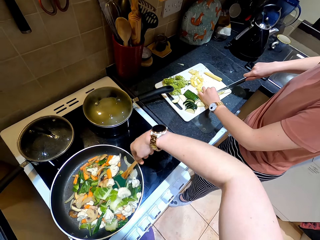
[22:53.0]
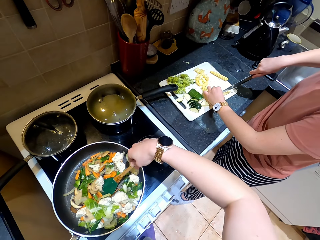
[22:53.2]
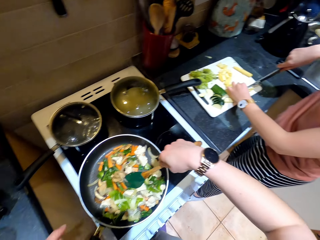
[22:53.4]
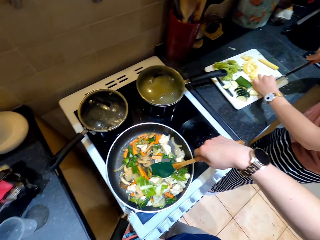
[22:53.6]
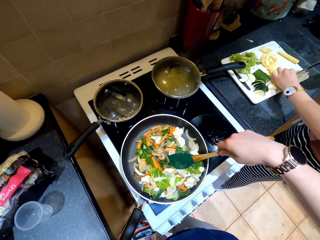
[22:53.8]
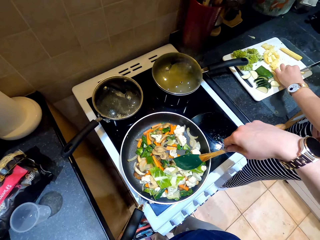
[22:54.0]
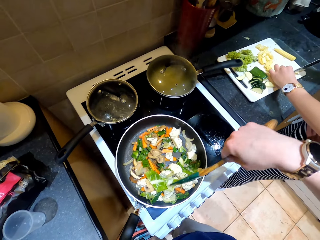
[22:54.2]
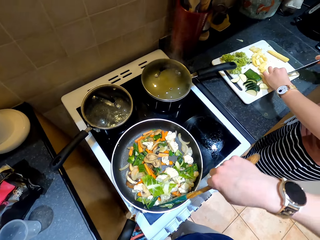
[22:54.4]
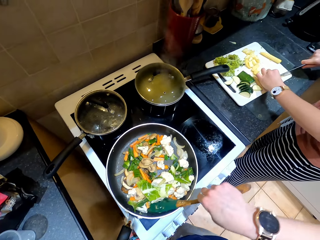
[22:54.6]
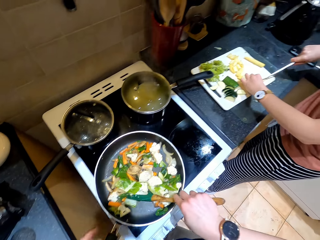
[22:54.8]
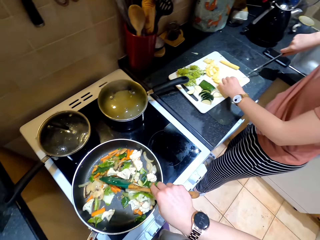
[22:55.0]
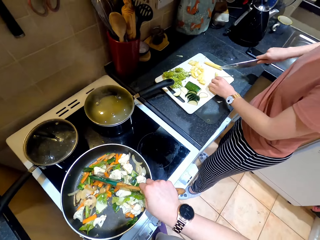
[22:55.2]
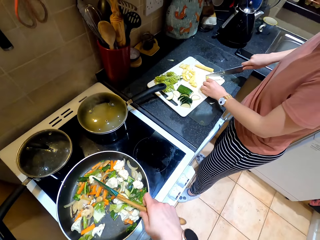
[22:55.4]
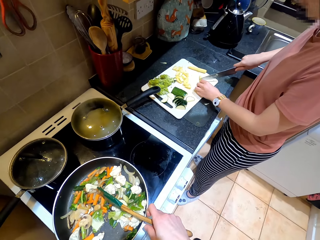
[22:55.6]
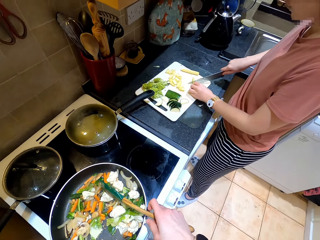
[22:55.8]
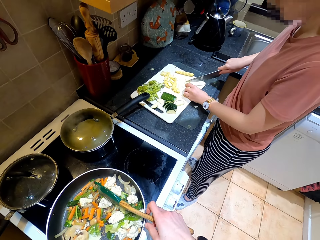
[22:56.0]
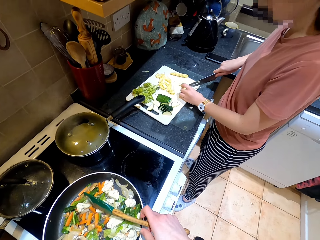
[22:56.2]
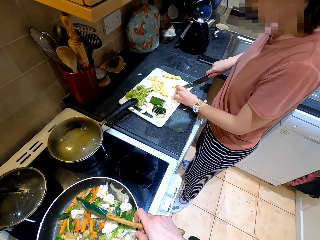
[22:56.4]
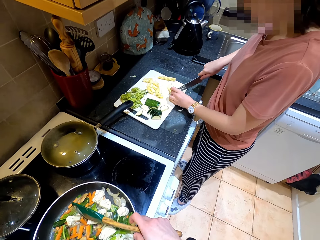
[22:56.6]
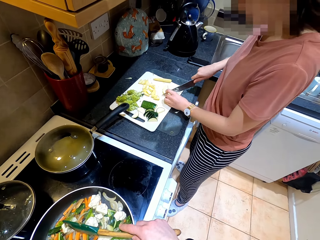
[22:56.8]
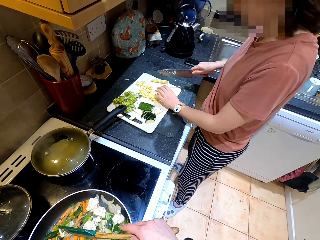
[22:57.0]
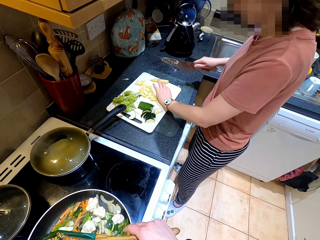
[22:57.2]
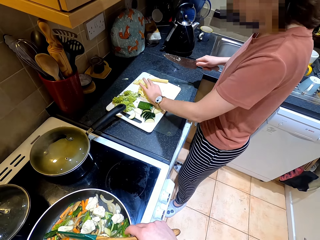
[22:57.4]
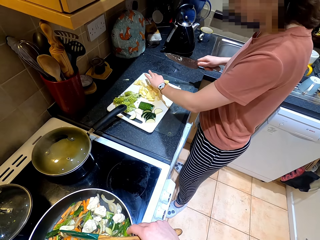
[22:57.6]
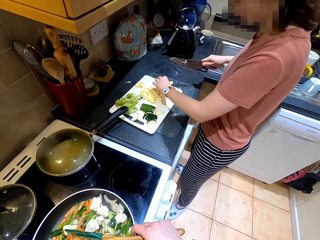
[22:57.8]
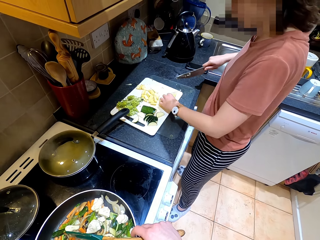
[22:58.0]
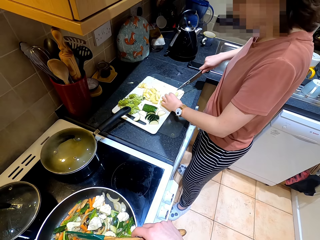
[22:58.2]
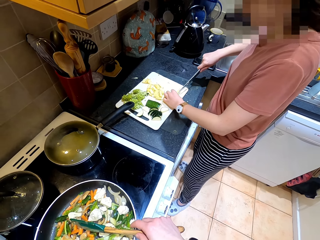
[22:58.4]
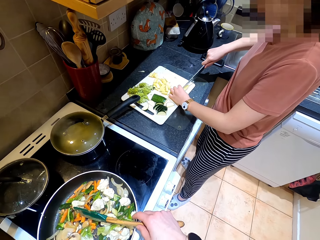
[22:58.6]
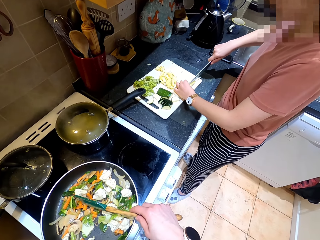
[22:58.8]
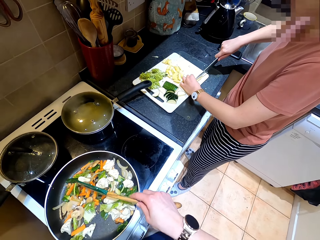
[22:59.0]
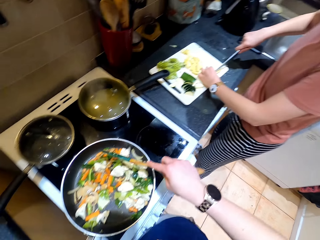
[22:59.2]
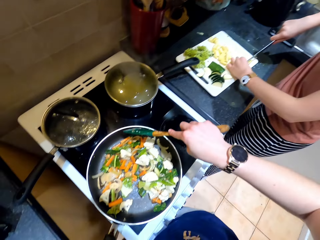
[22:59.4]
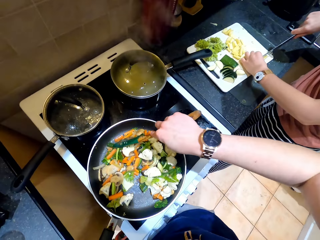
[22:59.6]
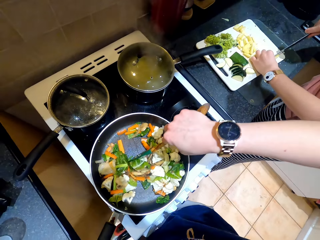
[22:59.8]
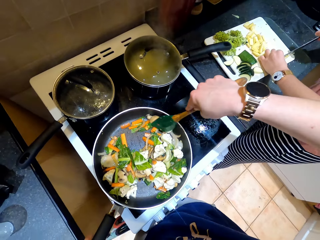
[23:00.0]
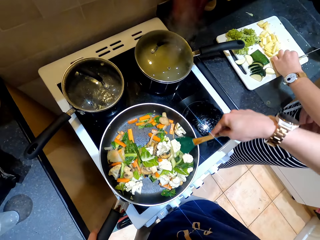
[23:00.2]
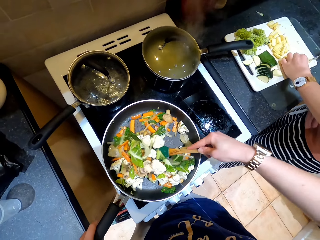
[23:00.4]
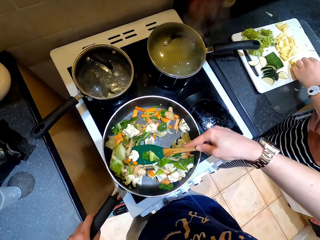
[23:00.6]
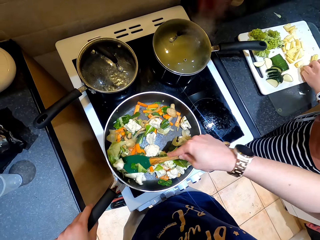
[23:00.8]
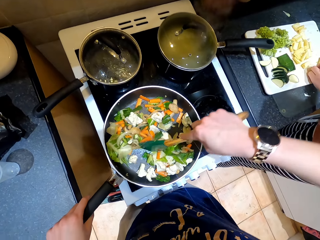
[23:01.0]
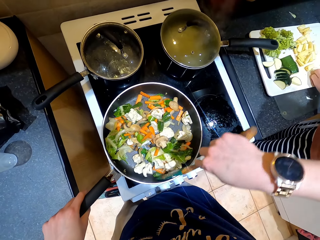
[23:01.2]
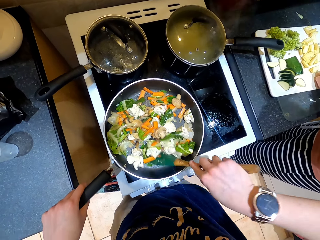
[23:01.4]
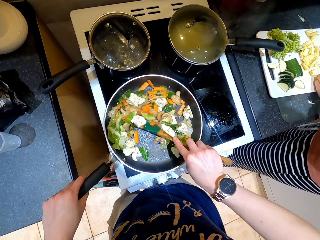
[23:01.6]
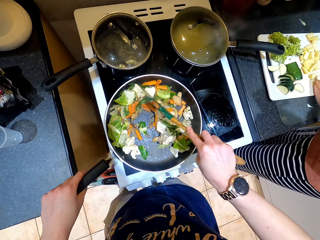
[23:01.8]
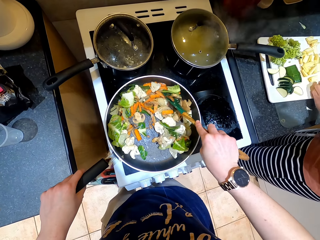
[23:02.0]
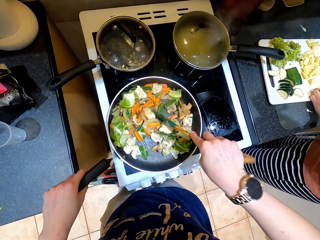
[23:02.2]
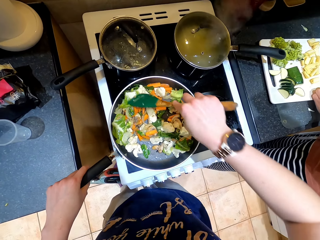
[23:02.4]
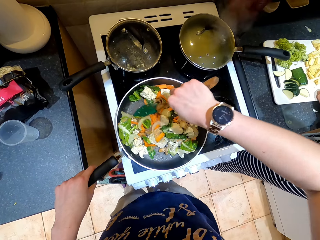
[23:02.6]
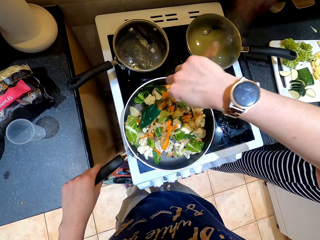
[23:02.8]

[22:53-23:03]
The lady chops vegetables. She moves the vegetables, takes a vegetable and slices the vegetable. The camera wearer stirs the vegetables.

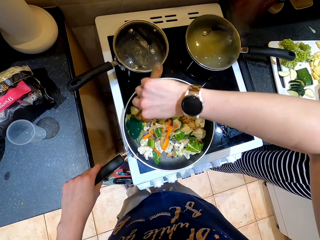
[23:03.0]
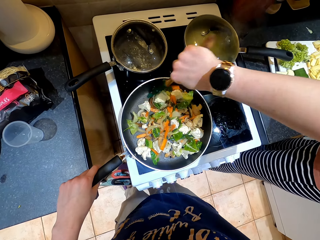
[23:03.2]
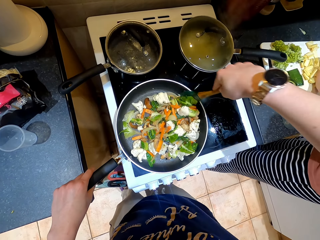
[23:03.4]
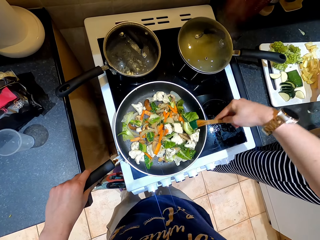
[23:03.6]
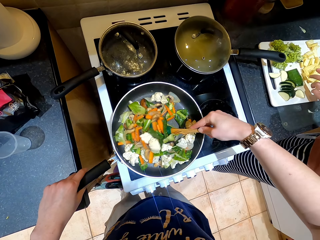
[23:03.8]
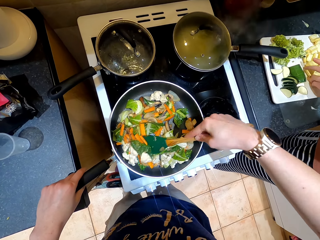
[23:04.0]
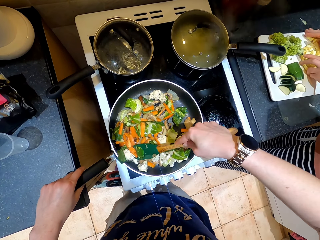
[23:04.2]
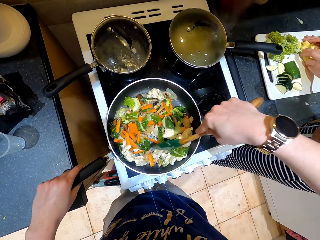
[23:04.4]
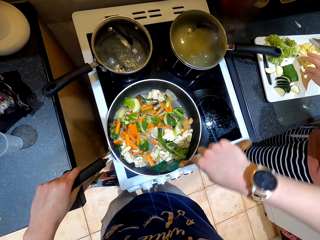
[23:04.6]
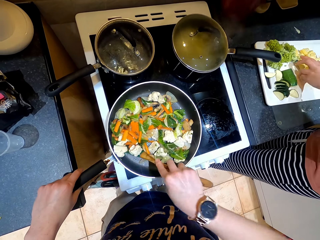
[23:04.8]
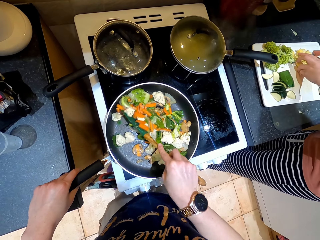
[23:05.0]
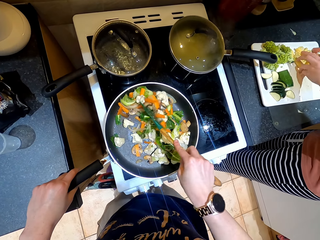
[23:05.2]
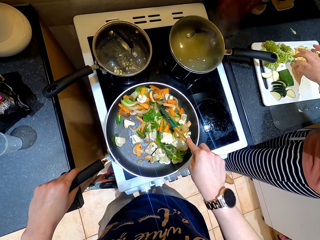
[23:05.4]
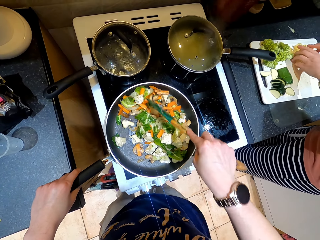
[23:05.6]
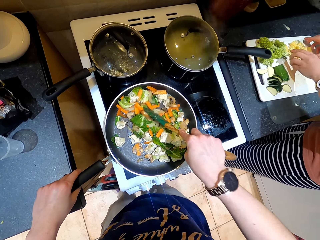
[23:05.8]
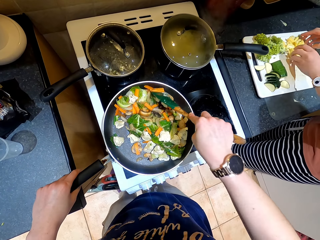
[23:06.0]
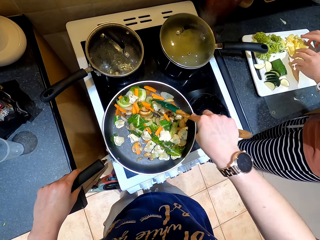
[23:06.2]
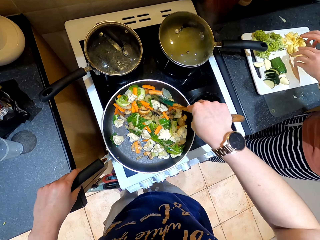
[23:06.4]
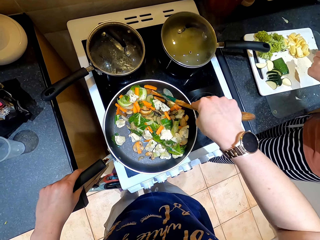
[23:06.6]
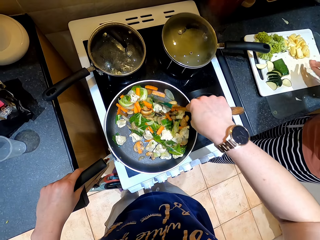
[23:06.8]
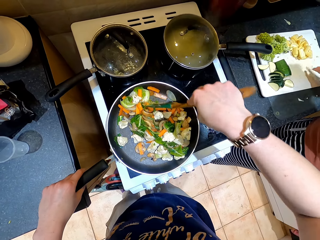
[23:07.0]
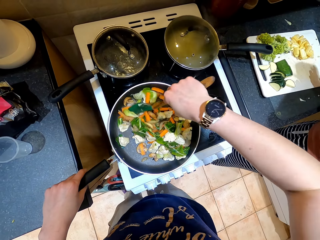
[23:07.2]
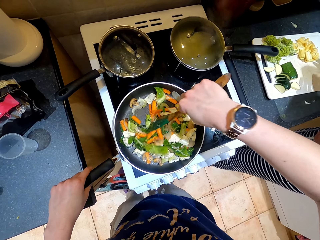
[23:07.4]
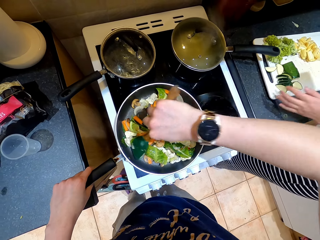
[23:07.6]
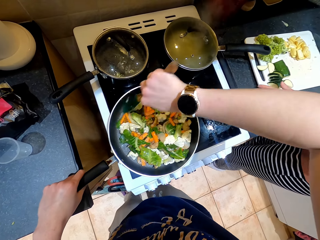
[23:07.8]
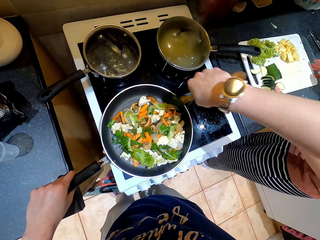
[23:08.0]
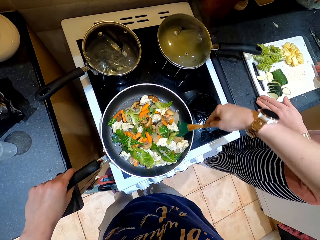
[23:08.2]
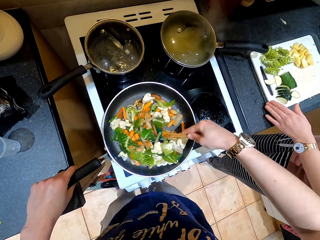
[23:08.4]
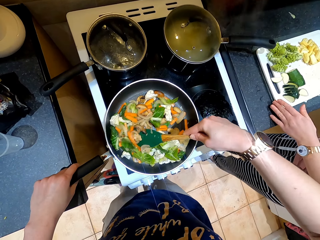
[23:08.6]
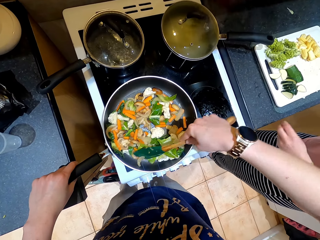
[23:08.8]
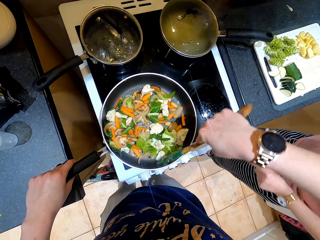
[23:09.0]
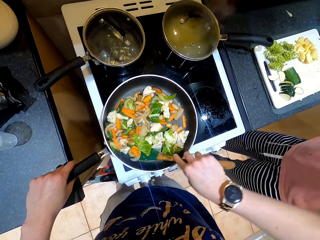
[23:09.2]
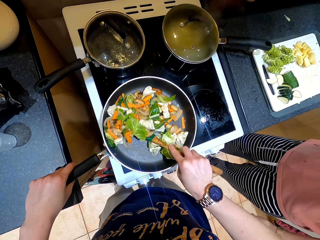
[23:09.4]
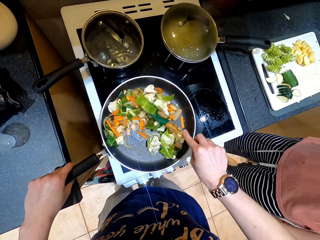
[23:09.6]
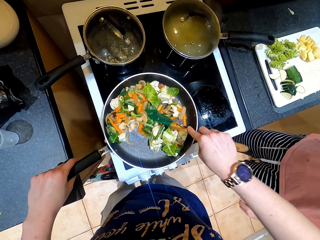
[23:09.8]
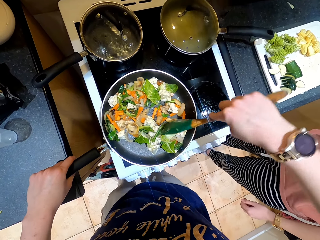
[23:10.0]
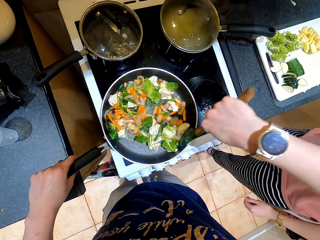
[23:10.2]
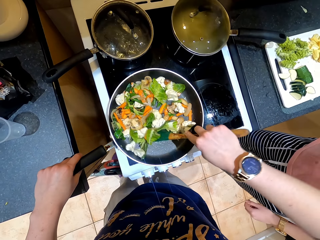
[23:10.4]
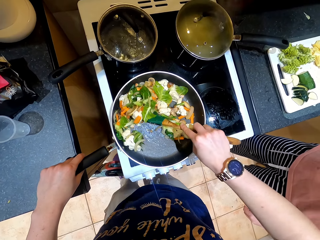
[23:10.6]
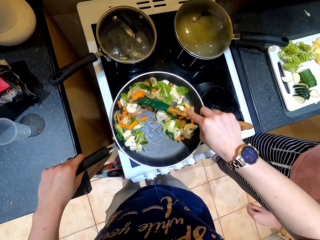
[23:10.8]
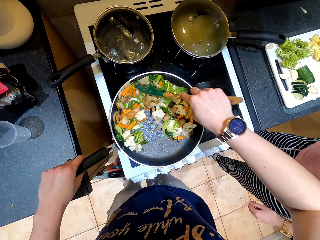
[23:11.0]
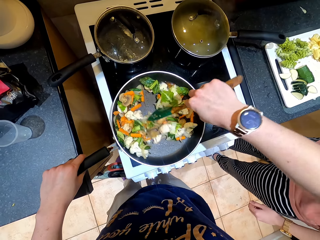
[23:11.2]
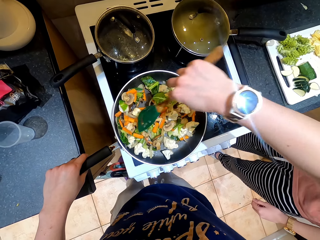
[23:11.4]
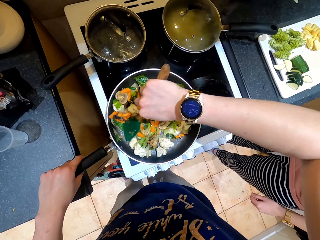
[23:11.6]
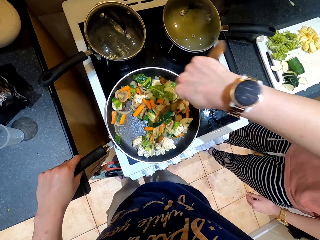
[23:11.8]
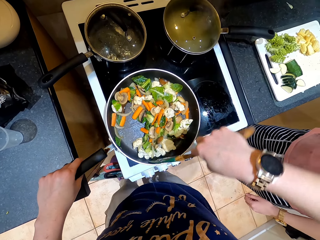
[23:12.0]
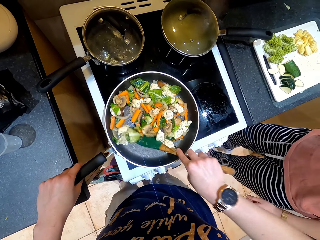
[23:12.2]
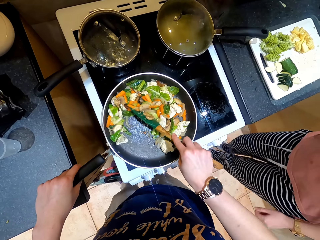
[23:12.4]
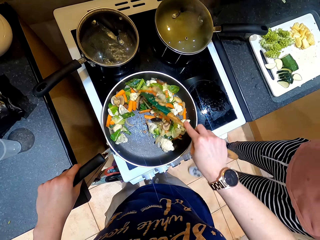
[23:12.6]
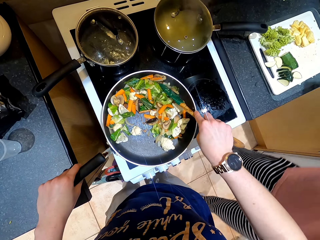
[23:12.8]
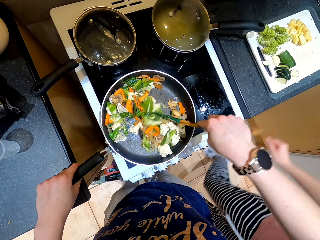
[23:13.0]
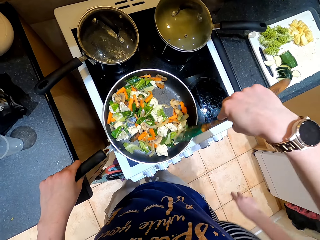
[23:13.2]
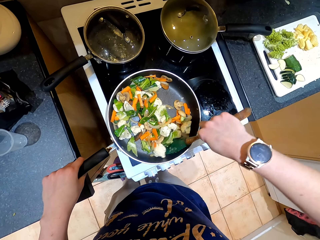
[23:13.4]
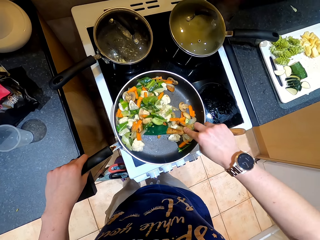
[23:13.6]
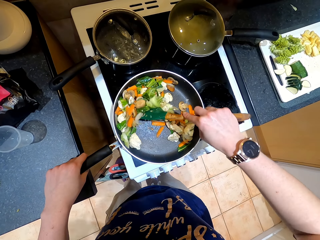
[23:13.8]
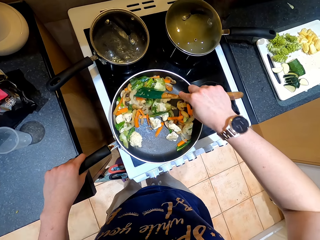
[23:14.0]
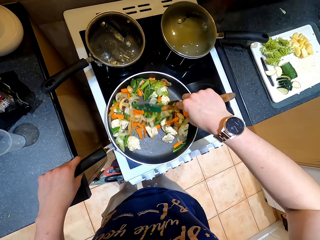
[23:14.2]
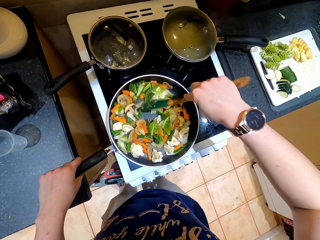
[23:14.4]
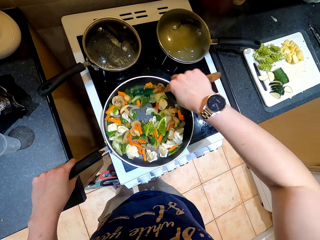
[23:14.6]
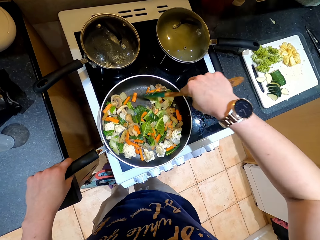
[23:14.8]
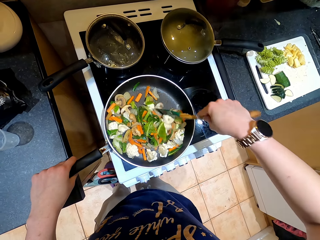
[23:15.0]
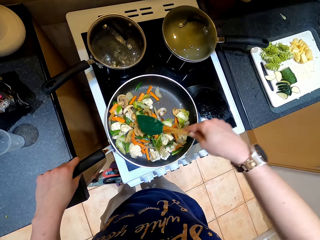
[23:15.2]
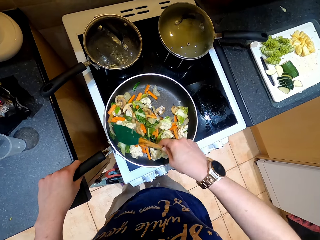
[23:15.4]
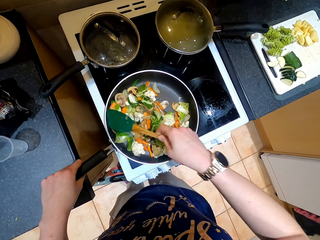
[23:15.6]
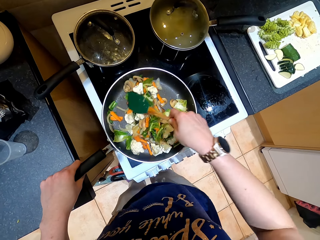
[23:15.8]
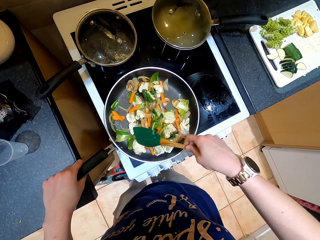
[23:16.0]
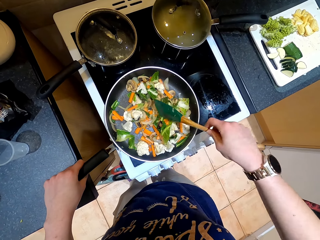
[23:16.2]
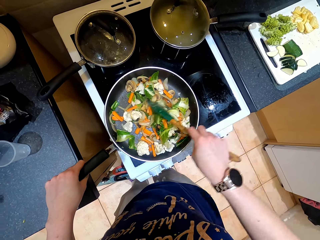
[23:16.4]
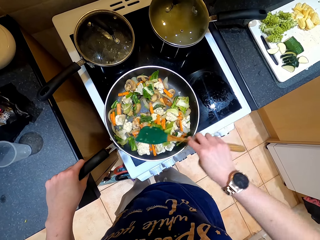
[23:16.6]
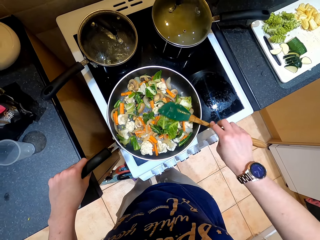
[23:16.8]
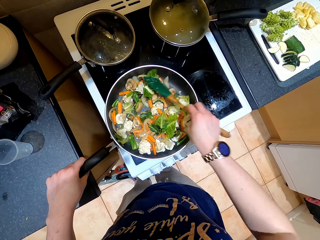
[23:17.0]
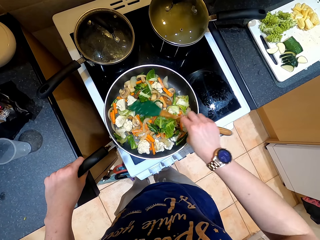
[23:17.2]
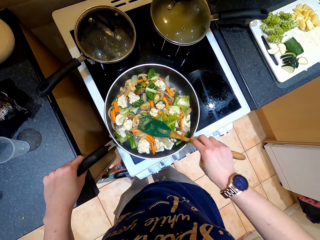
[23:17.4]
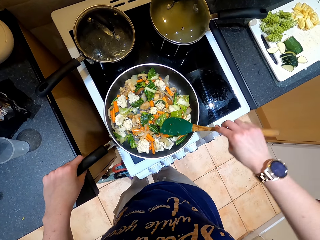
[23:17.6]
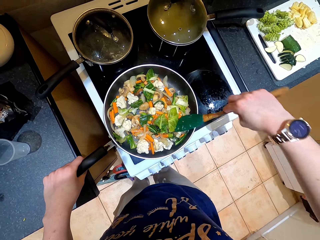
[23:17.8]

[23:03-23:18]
The lady gathers vegetables, rubs her hands, moves the cutting board and moves around.
